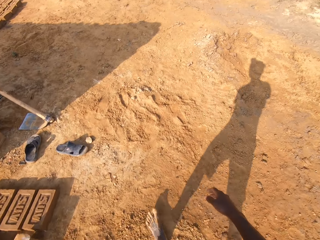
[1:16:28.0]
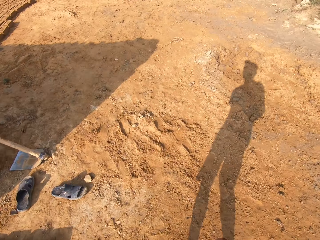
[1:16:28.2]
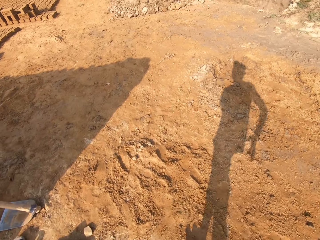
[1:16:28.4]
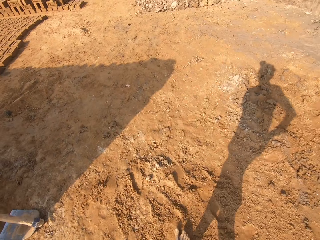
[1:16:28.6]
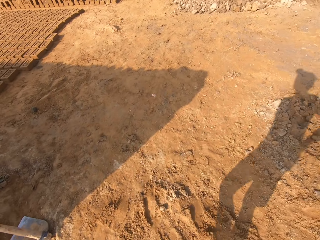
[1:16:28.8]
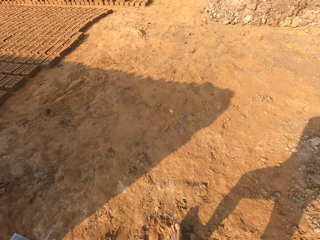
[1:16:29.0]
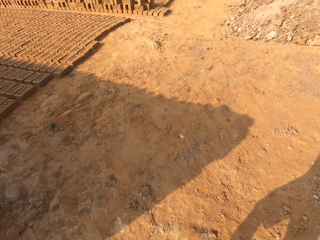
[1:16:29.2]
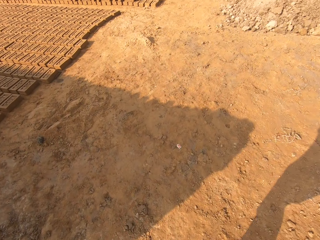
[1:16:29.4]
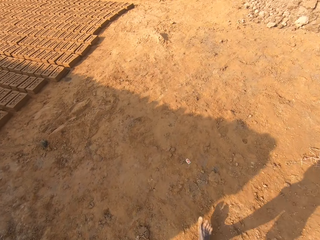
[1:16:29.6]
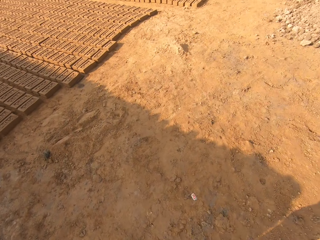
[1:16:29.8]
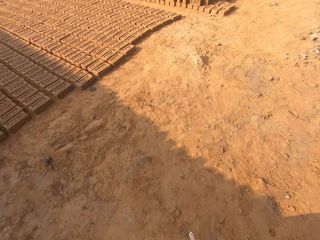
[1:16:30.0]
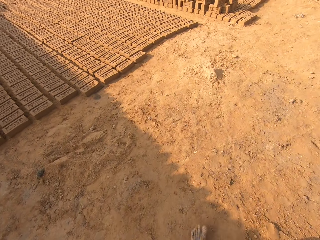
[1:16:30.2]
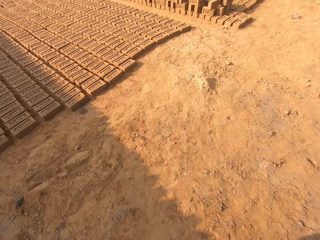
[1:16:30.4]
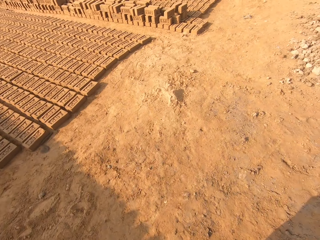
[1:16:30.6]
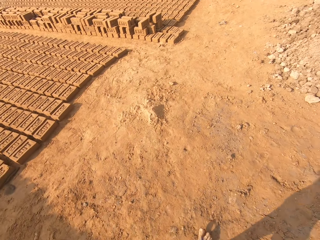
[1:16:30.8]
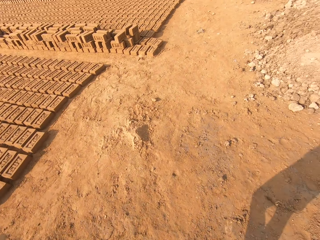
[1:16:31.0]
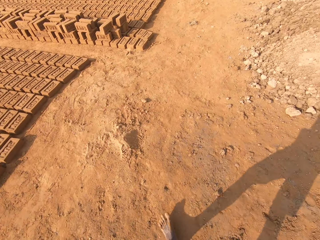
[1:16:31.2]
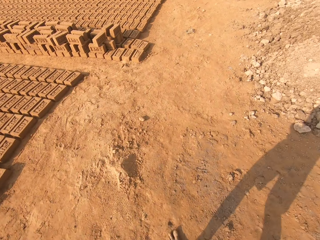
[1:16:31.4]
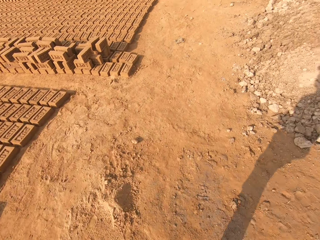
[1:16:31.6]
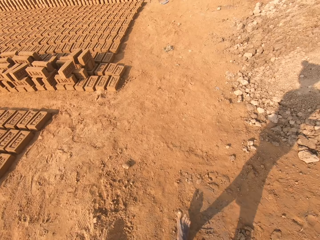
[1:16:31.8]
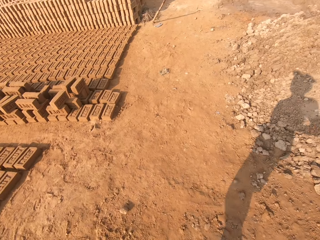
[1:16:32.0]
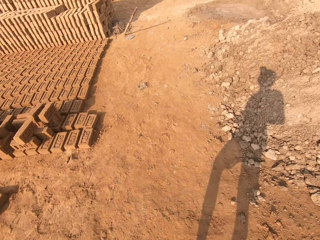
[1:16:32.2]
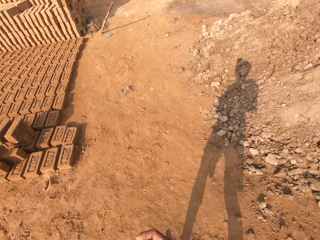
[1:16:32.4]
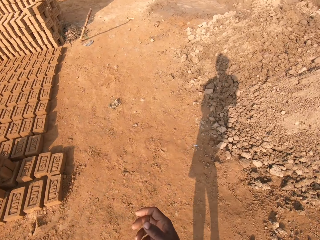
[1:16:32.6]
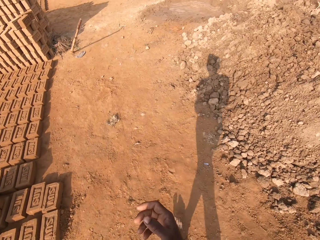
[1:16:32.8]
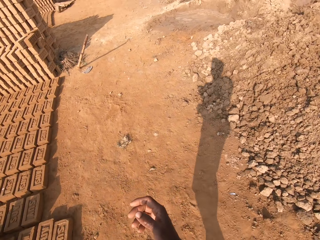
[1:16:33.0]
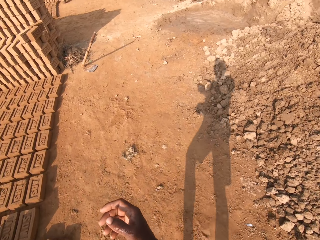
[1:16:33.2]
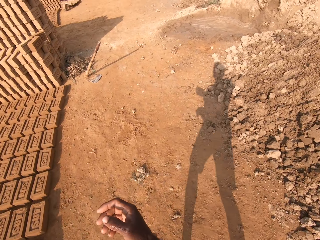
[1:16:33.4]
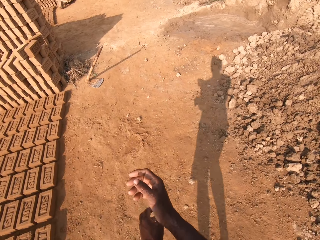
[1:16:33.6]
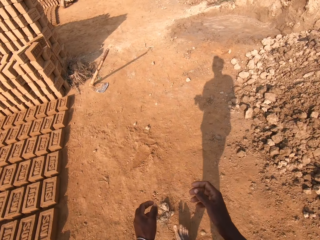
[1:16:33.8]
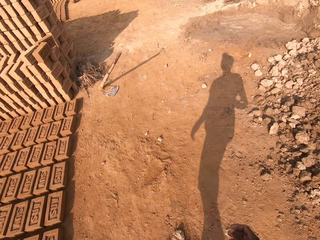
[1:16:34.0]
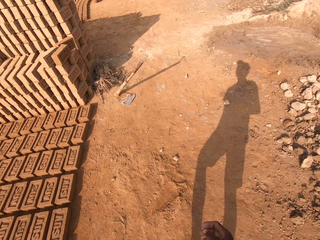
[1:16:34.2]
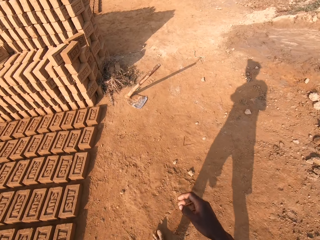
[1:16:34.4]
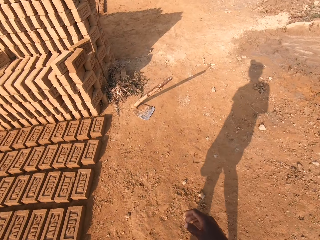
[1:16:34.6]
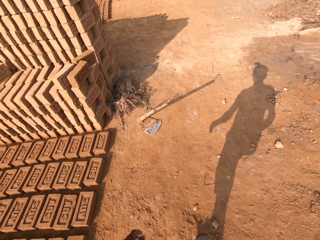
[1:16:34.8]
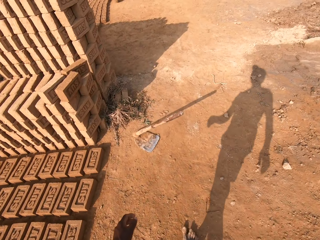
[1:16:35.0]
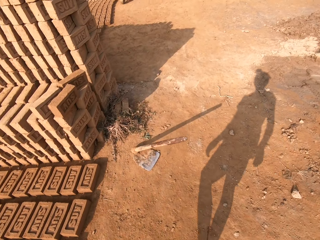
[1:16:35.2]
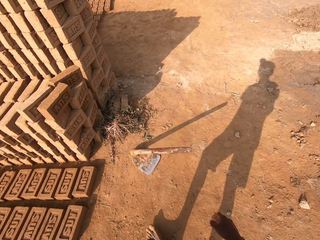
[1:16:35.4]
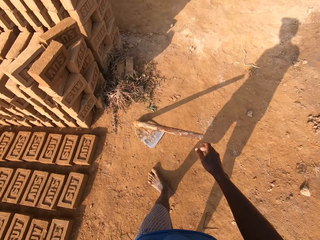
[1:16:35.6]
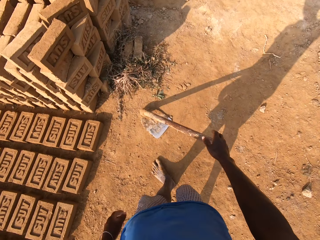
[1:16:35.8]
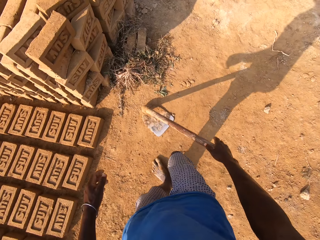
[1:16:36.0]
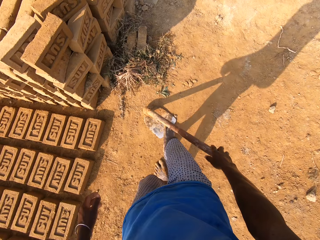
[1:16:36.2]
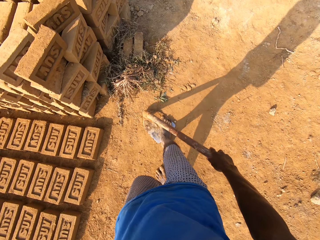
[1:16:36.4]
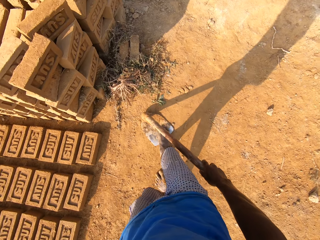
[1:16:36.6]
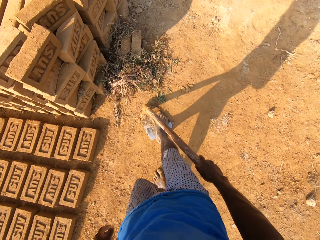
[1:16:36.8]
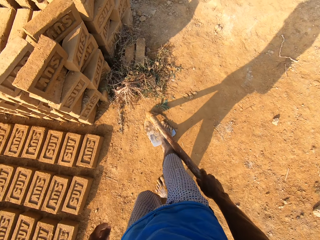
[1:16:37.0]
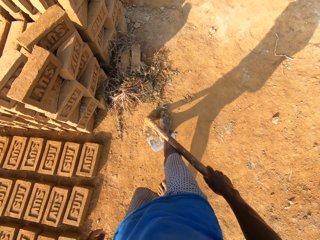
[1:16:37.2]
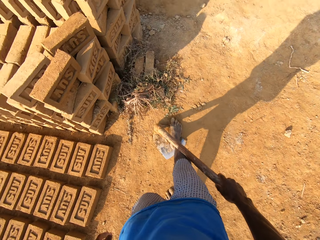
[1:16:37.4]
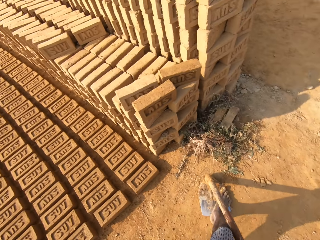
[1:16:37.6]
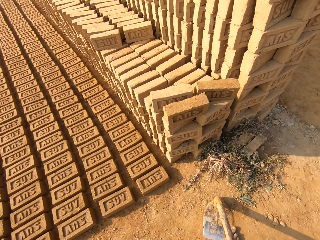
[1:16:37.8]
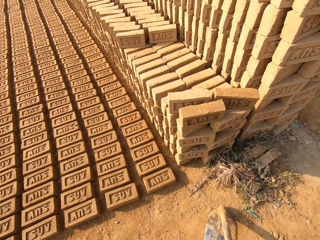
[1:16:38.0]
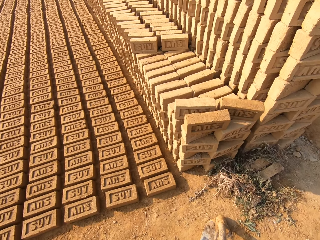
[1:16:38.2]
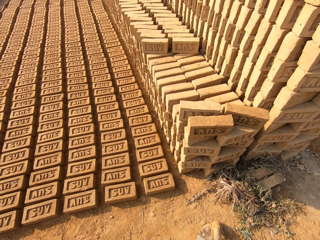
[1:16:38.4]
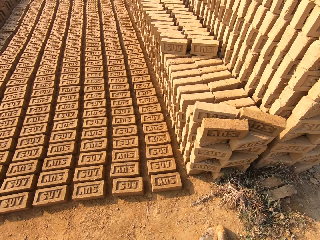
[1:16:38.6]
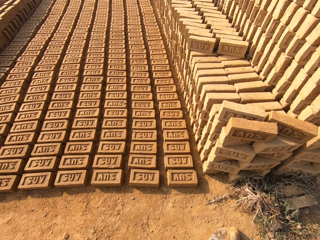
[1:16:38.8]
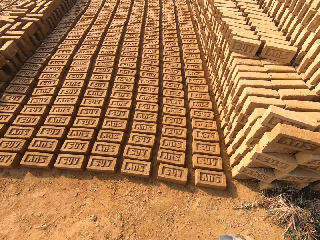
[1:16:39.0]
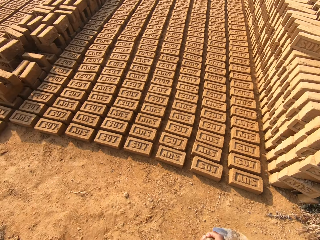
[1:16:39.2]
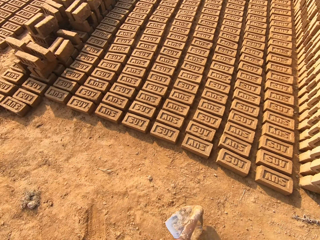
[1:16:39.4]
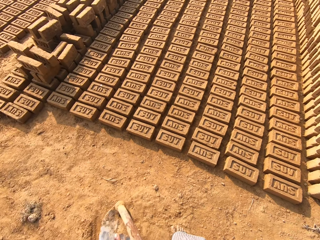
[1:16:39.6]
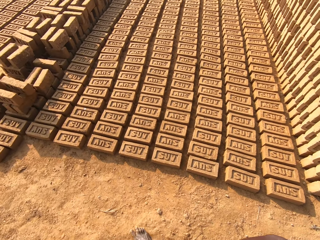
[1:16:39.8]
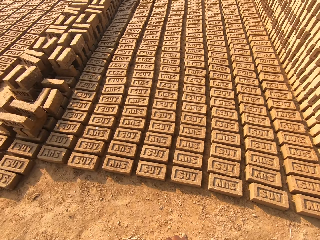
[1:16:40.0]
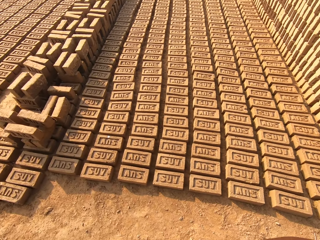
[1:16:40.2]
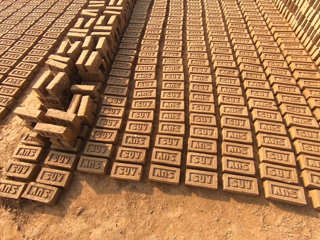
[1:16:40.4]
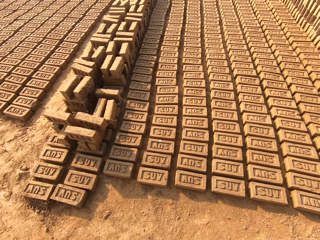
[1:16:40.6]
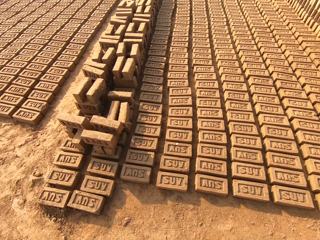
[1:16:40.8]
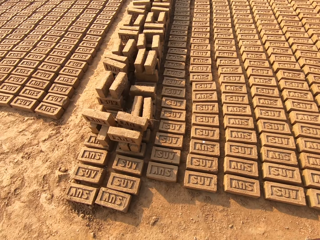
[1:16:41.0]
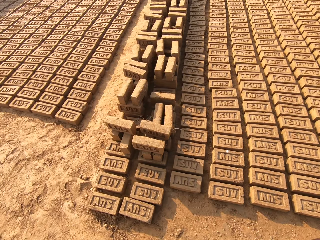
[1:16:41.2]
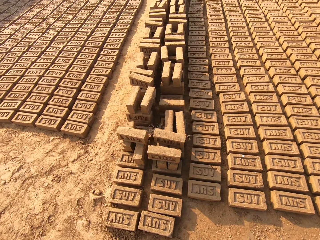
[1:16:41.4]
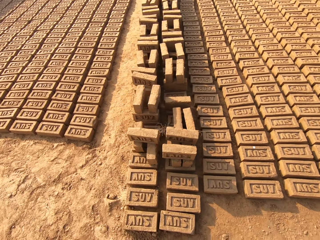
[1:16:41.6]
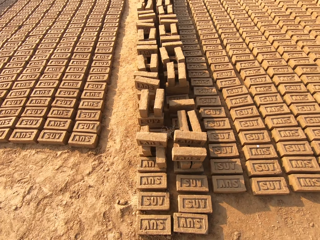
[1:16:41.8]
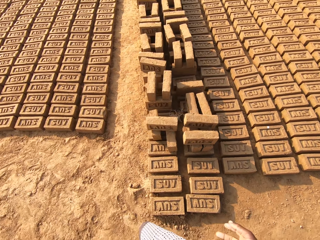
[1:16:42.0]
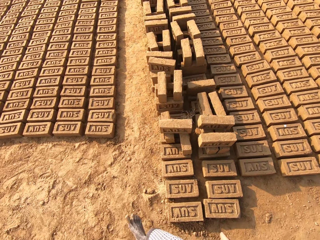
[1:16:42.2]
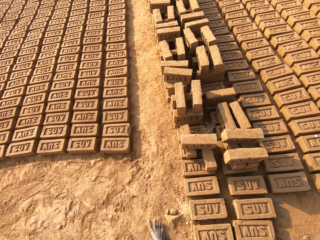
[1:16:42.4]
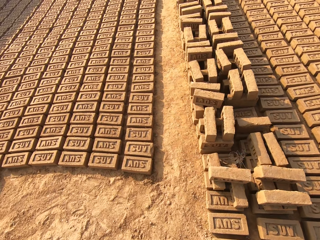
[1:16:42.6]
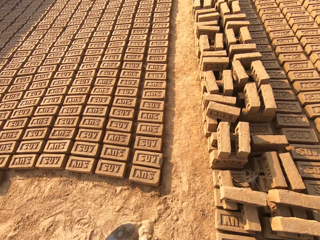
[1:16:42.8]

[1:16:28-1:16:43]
The camera wearer scratches his hand. He holds a hoe on the ground. He wipes the blade of the hoe with his leg. He scratches the dry mud on the hoe with his leg. He carries the hoe from the ground. He looks around the brickfield. He walks towards the molded bricks on the ground.

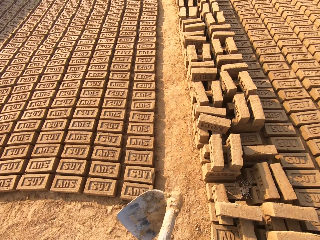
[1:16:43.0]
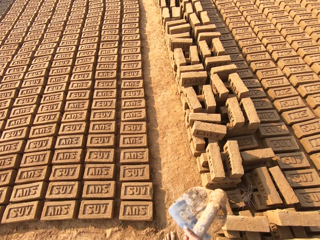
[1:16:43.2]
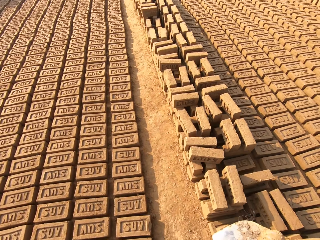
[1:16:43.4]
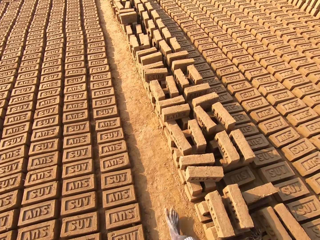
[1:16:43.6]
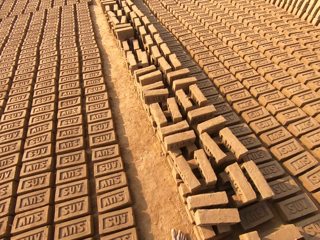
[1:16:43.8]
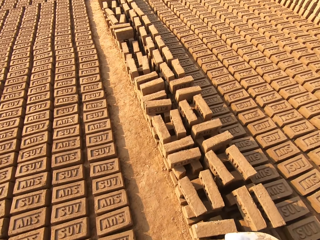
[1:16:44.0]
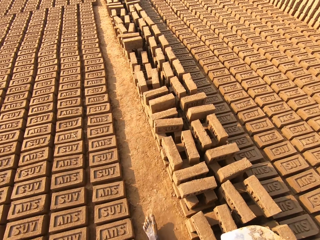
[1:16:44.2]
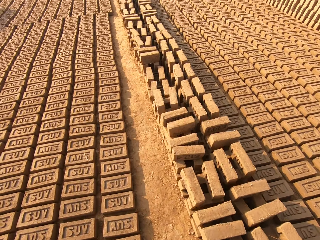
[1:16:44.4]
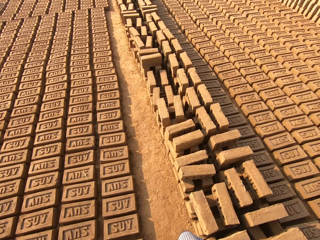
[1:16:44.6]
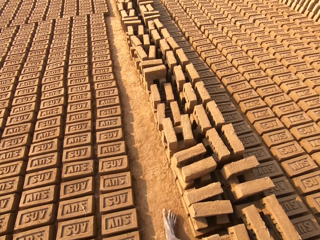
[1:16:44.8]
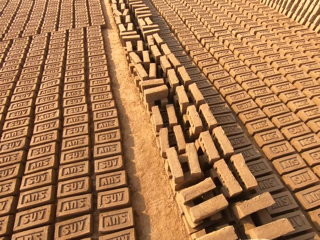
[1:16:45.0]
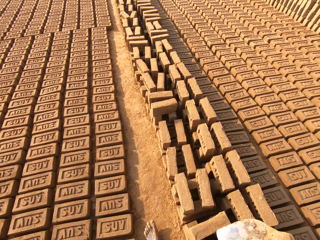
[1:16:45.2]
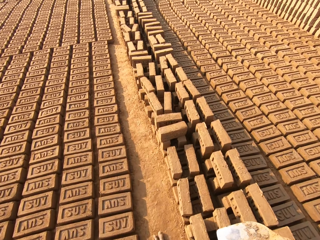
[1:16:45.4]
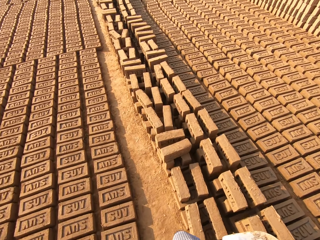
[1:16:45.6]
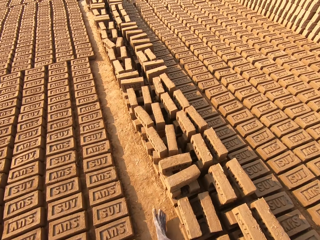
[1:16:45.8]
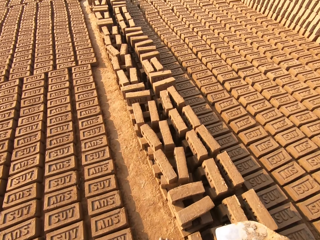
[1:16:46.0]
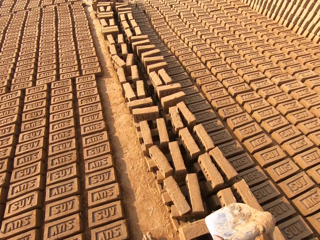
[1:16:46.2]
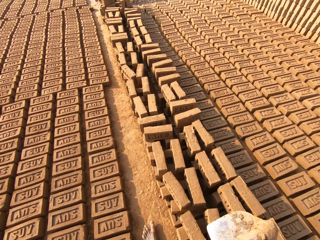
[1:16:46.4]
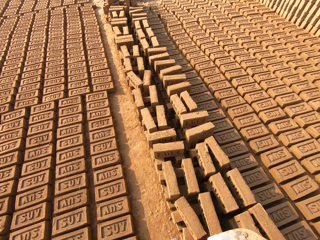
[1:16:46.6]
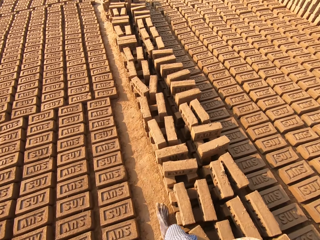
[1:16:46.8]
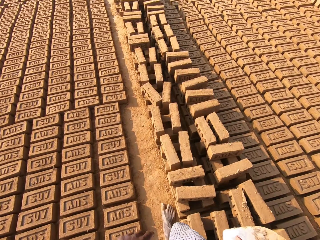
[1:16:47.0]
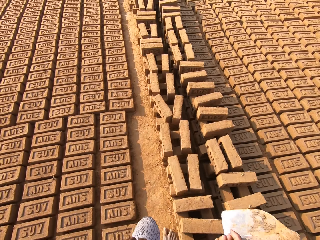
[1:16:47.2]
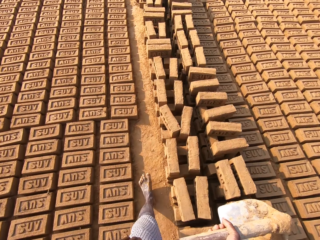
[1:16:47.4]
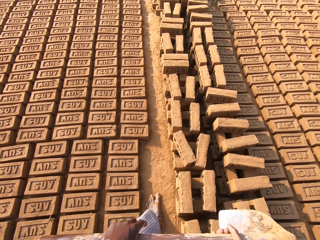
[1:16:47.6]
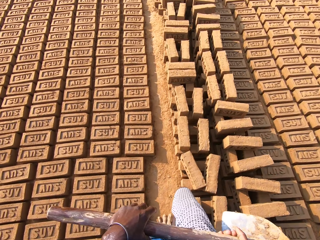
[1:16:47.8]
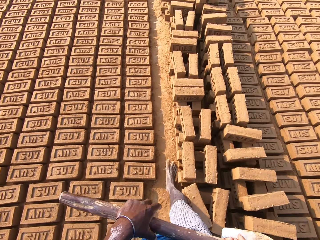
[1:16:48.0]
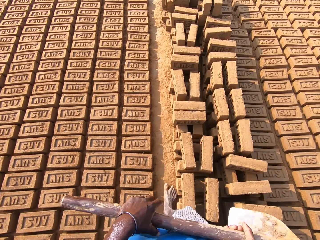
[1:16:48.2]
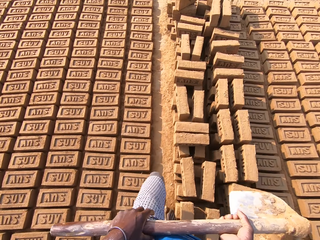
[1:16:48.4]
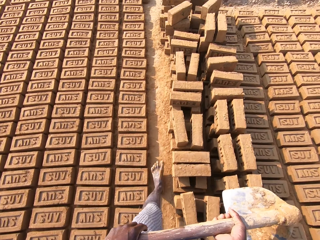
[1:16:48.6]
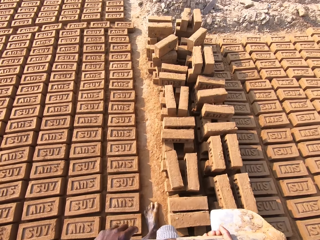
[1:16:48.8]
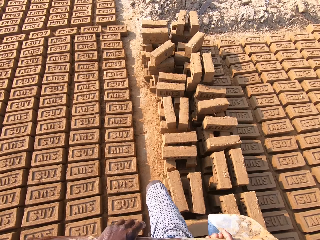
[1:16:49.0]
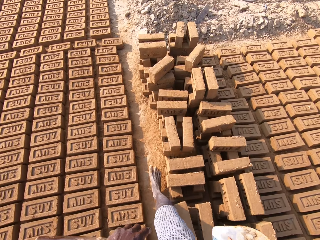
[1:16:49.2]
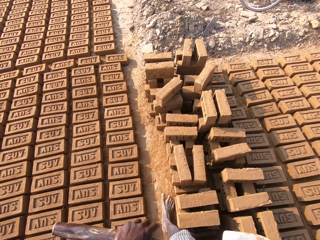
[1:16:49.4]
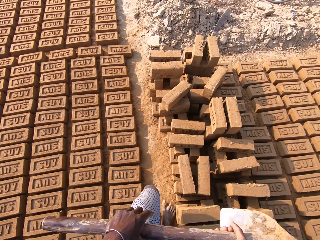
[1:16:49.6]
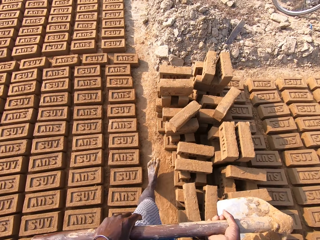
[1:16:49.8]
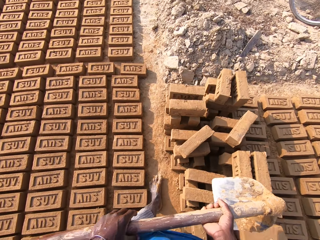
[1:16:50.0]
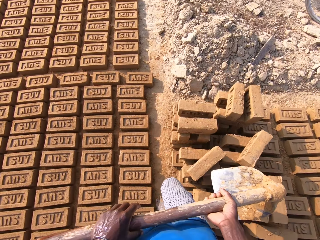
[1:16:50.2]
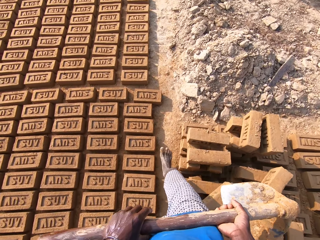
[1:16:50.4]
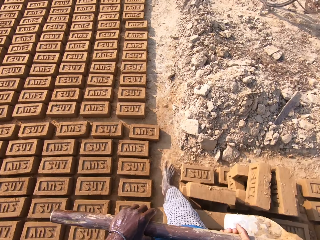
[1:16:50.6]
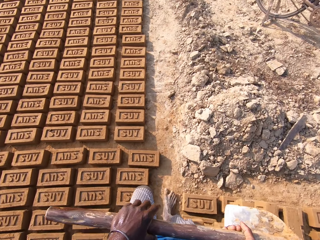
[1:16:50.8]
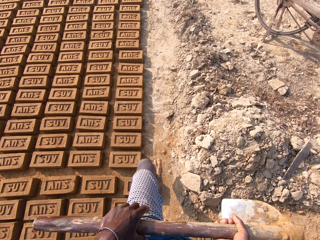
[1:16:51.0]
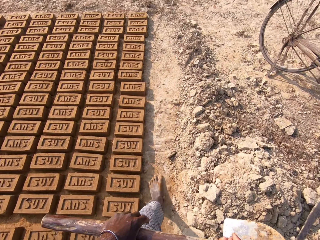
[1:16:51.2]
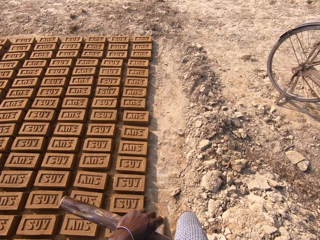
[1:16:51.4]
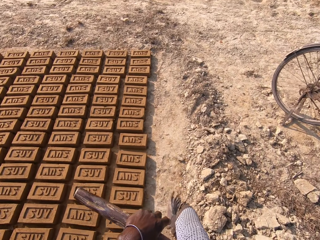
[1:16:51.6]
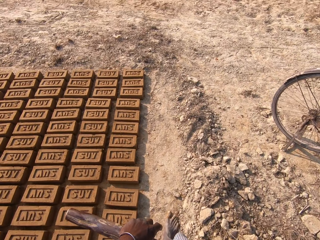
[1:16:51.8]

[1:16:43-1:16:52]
The camera wearer walks in between the molded bricks on the ground.
